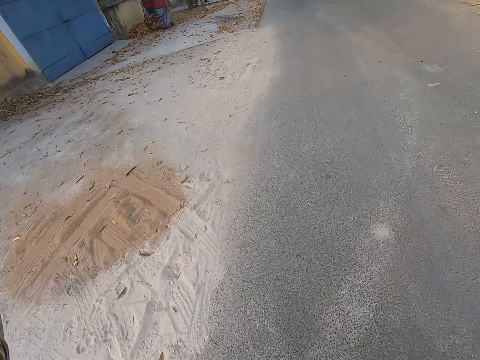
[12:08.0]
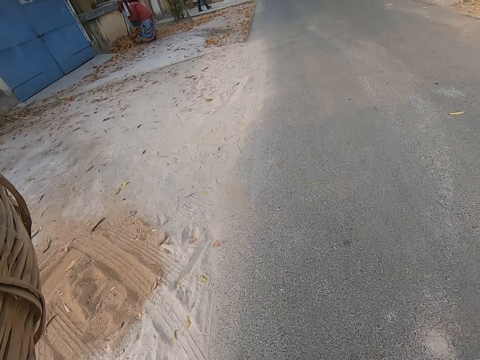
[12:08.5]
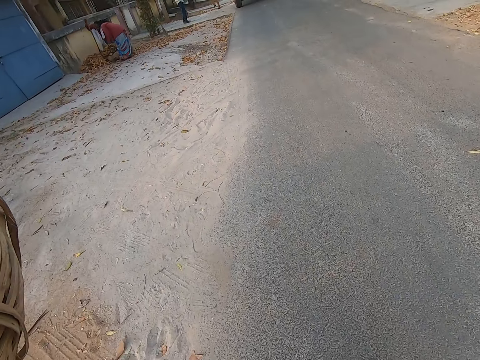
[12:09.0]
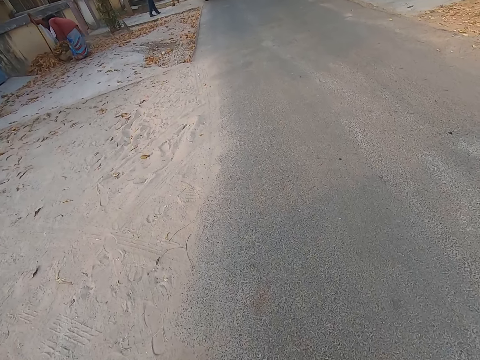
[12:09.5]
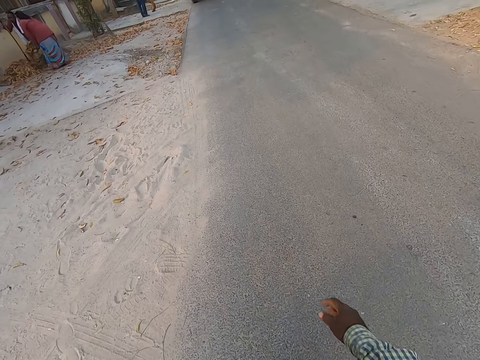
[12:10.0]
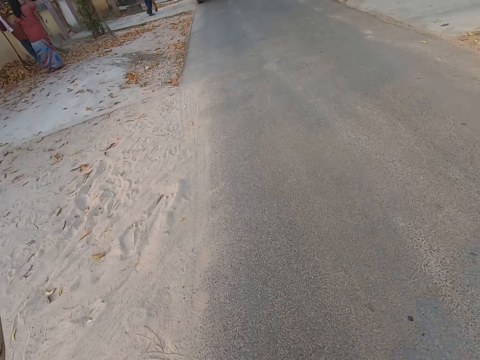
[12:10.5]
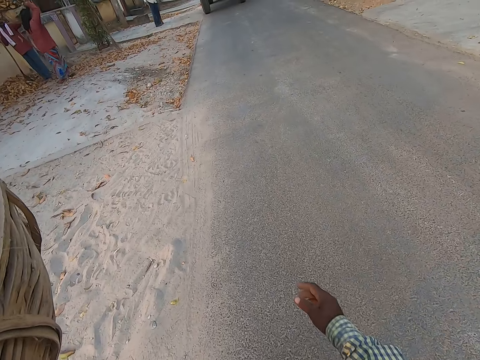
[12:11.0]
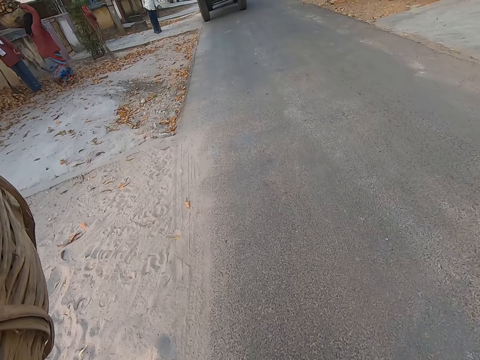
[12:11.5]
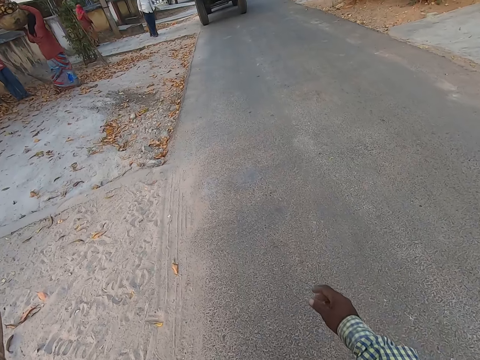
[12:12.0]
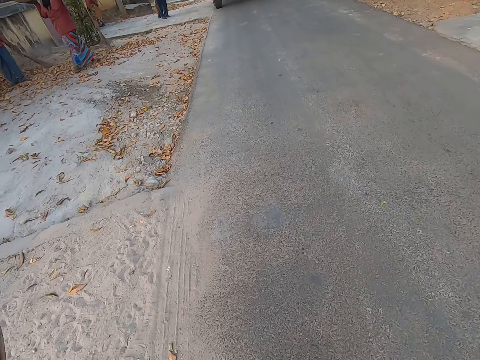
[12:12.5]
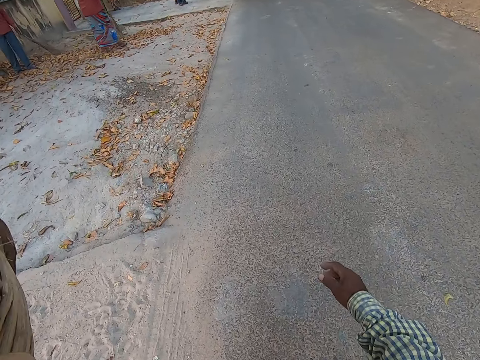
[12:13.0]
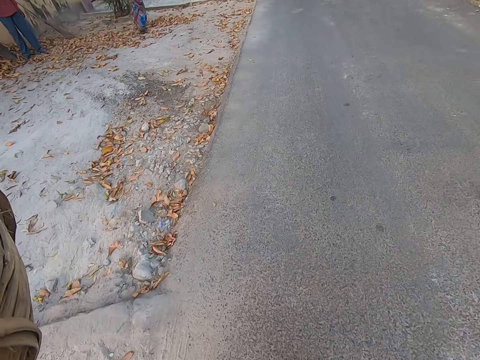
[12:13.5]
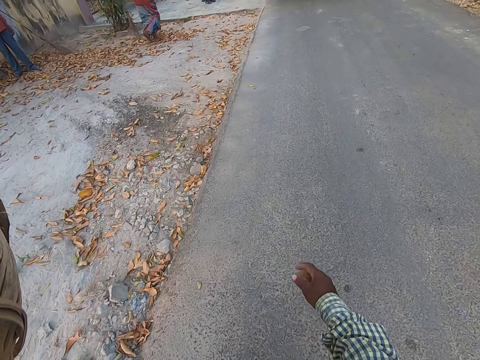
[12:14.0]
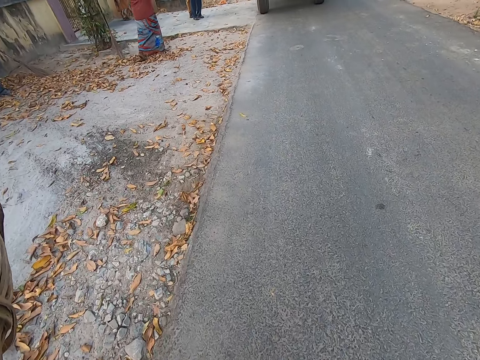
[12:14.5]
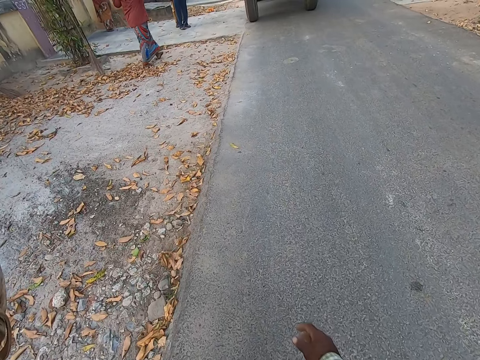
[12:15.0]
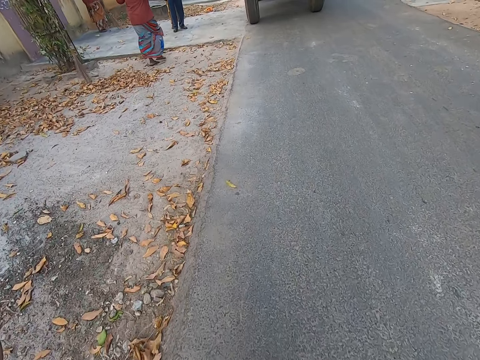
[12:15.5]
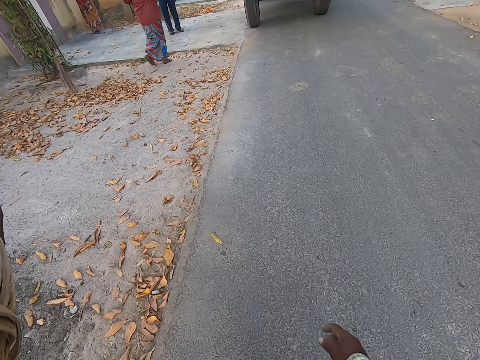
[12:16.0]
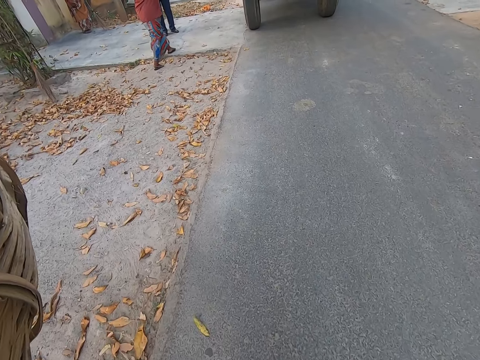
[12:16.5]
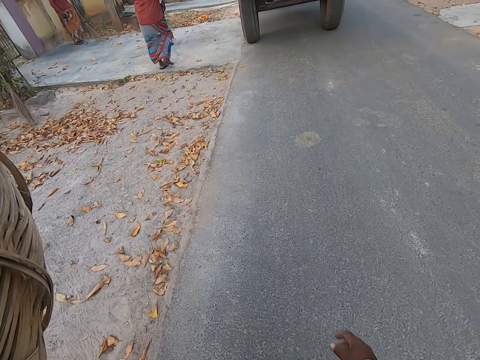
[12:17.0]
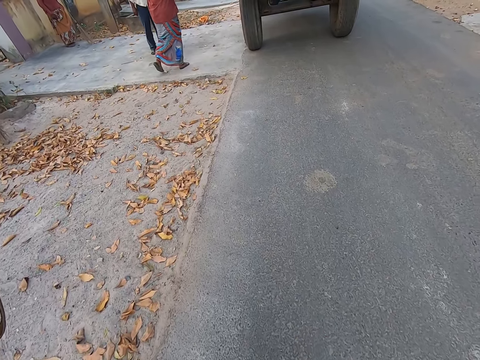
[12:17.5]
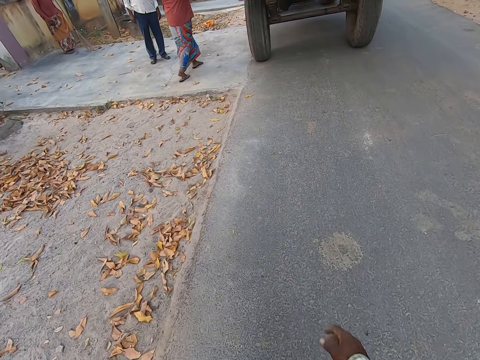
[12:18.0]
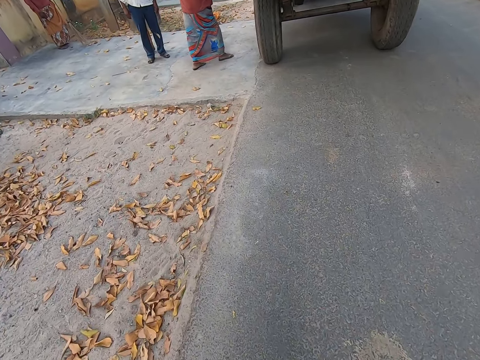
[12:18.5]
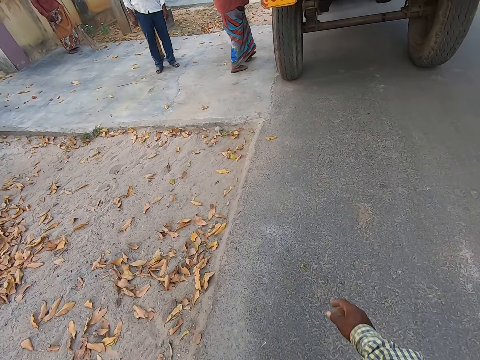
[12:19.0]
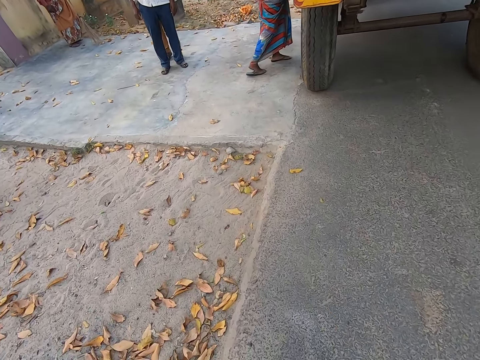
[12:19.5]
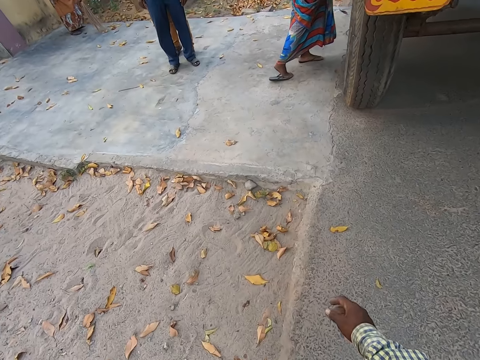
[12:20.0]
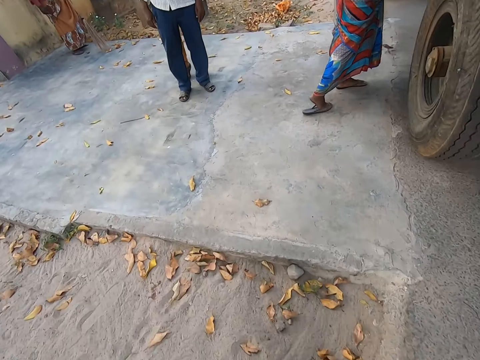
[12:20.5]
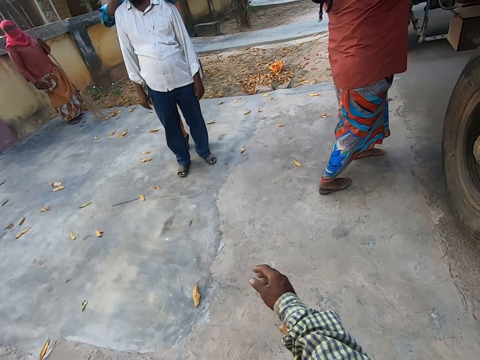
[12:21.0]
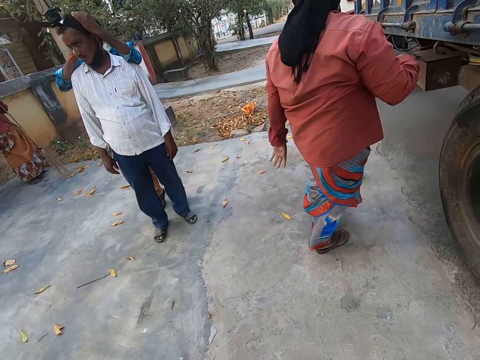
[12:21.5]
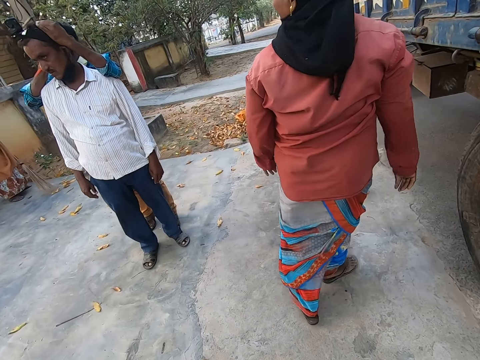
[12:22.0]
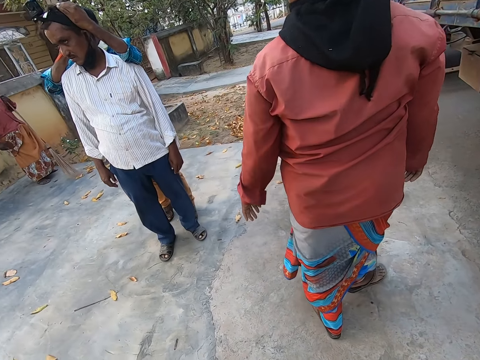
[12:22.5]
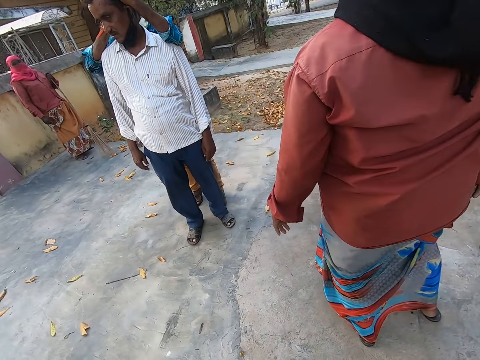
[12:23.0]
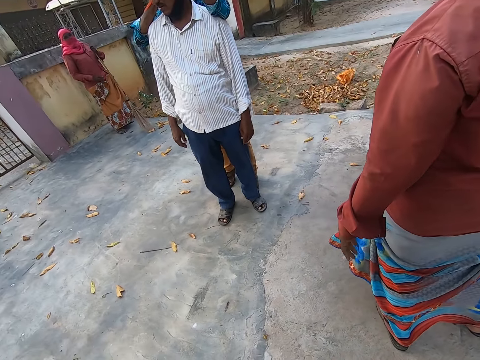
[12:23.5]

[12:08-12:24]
A woman picks a basket from the ground with both hands. The camera wearer walks around. The woman lifts the basket with both hands. The camera wearer walks around. The woman walks towards the truck with the basket in both hands. The camera wearer converses with the group of people on the road. A man adjusts the camera on another man's head with both hands.

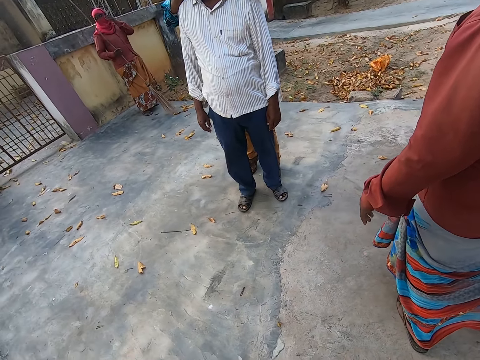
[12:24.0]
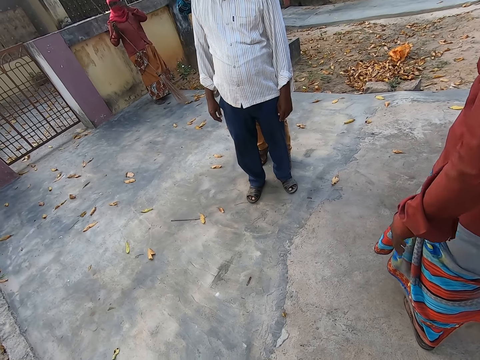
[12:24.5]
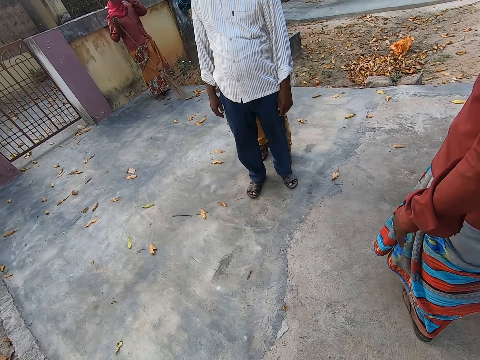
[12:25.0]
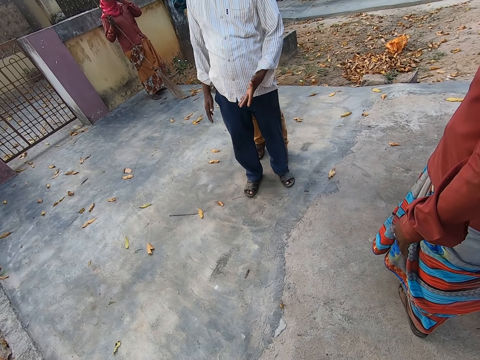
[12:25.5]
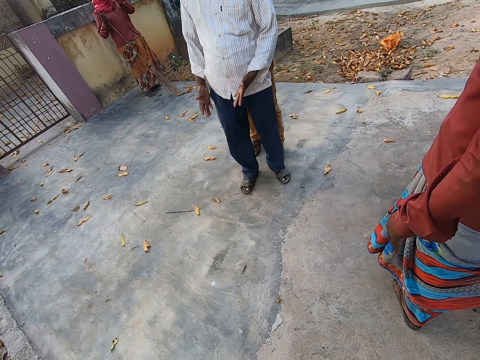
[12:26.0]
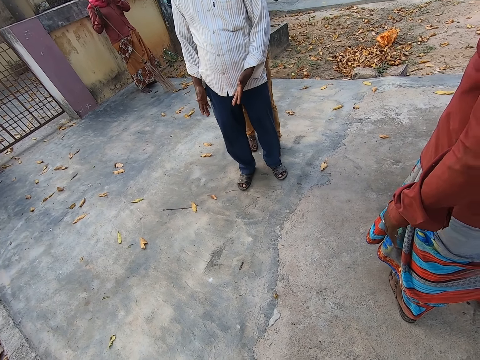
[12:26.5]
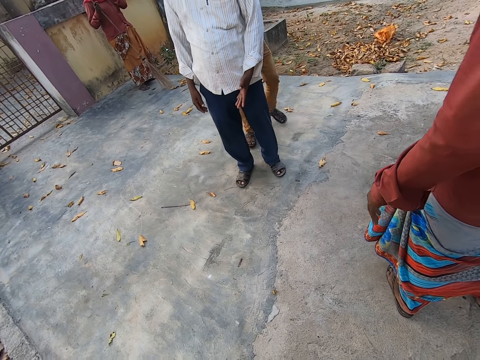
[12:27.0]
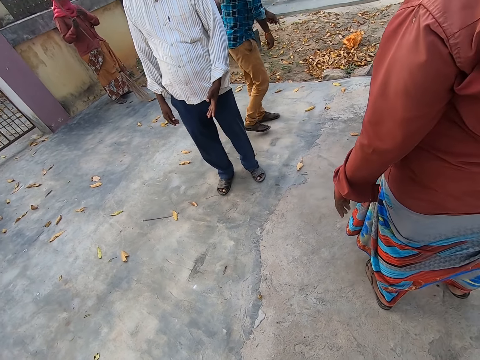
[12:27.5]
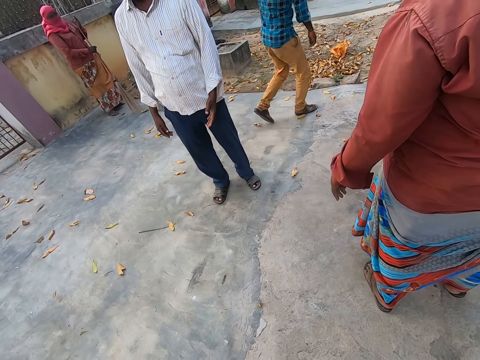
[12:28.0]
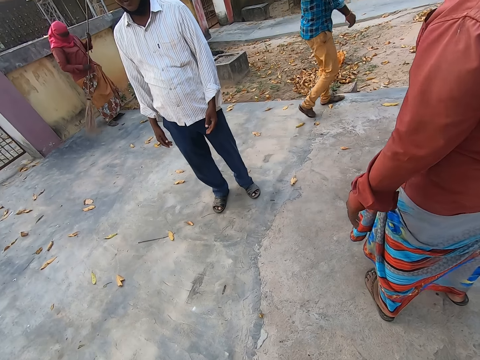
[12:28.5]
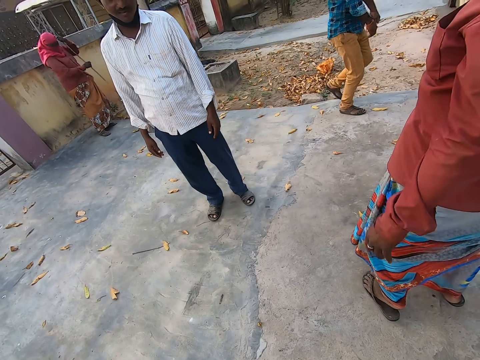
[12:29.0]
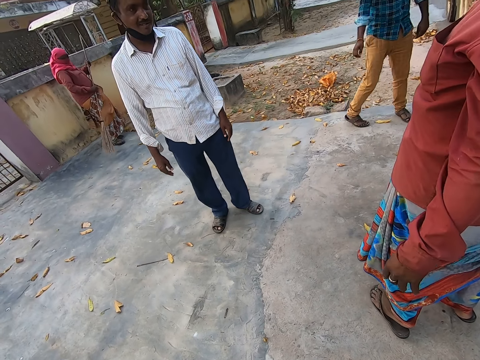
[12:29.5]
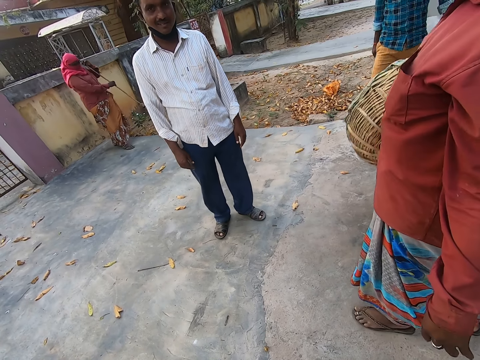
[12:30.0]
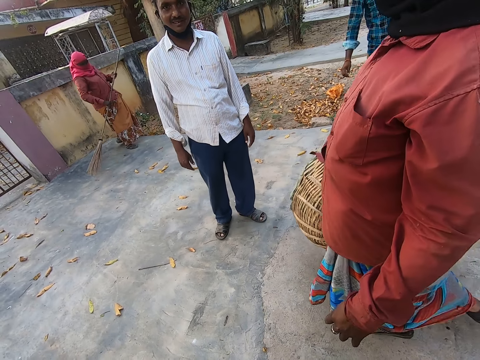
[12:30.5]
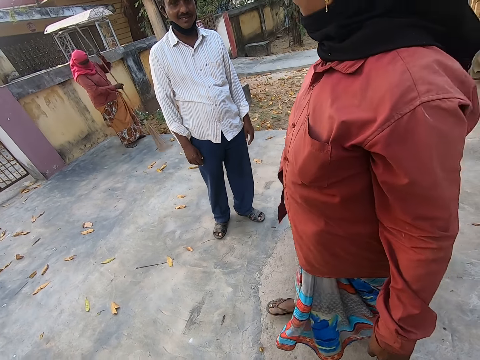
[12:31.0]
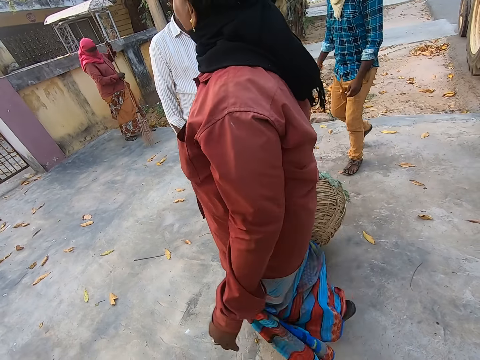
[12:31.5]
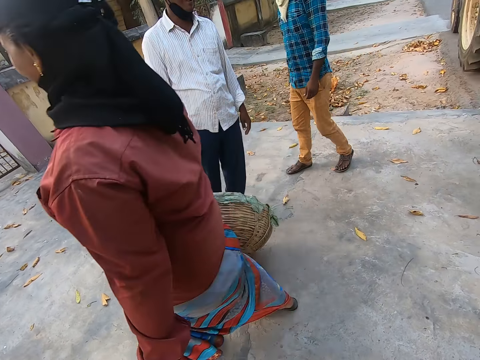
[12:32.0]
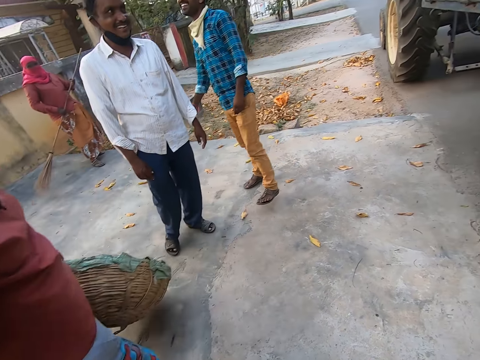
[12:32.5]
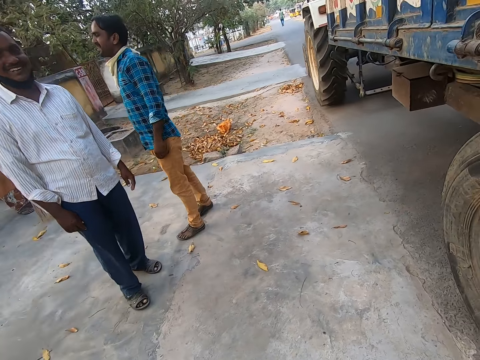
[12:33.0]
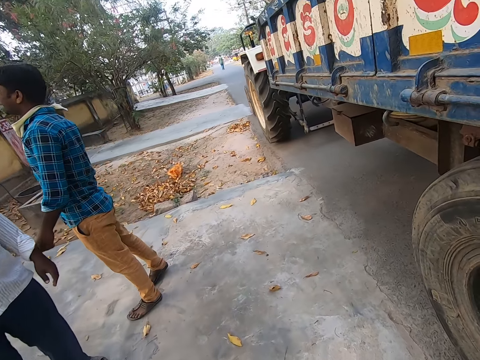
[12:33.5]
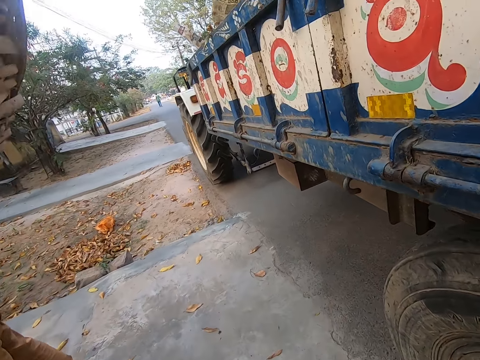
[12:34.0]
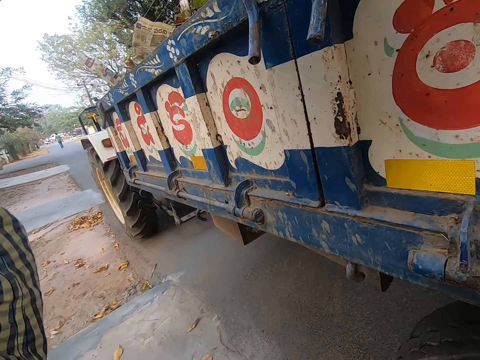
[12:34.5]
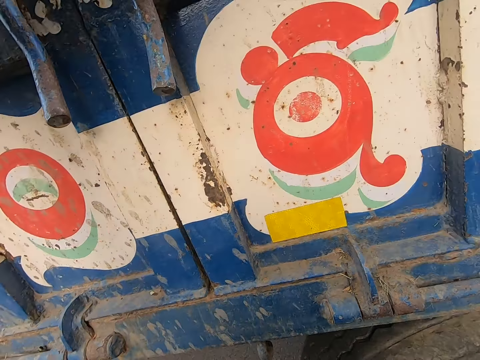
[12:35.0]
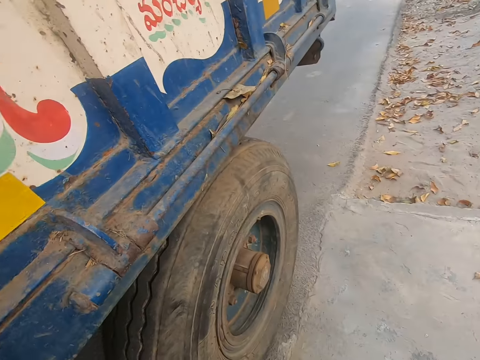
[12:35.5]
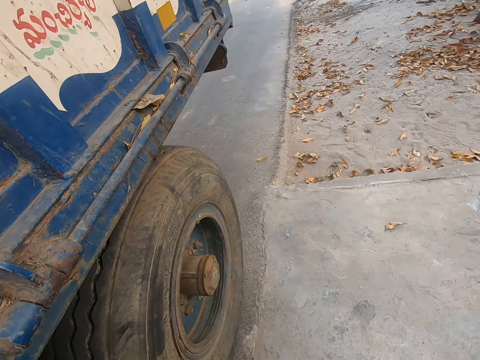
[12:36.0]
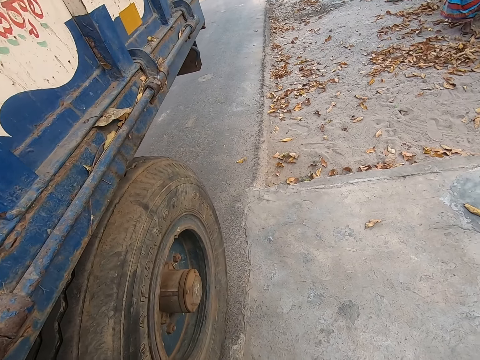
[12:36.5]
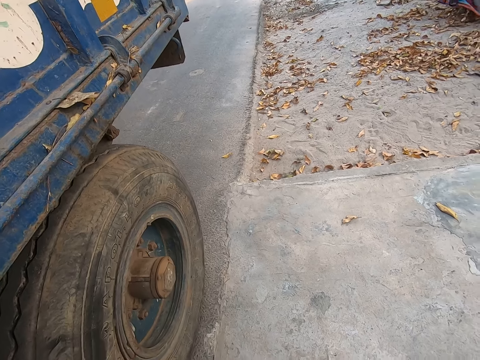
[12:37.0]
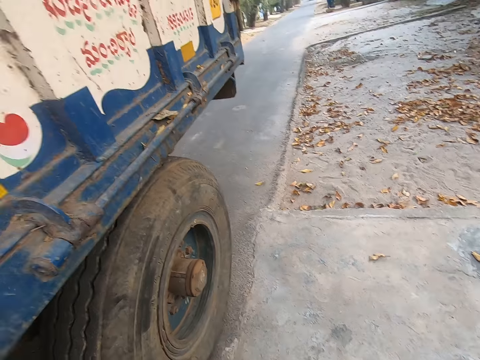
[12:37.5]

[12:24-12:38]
The camera wearer interacts with a person. A man gestures with both hands. A woman holds a basket with her right hand. The camera wearer walks around. They interact with the person and look around.
